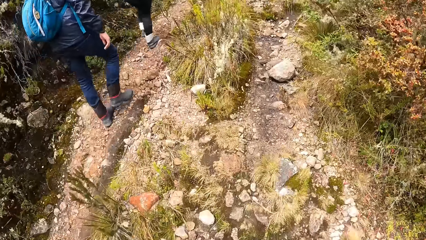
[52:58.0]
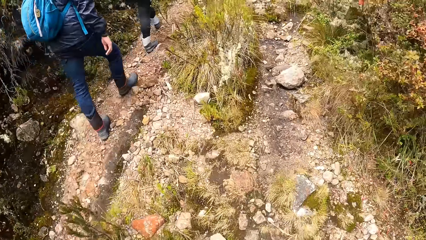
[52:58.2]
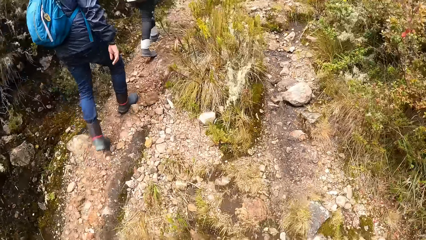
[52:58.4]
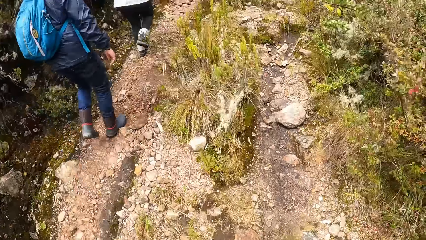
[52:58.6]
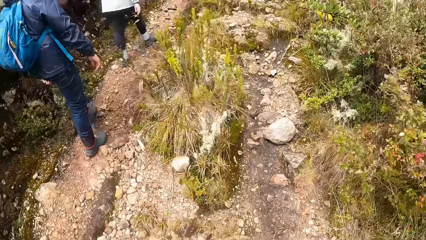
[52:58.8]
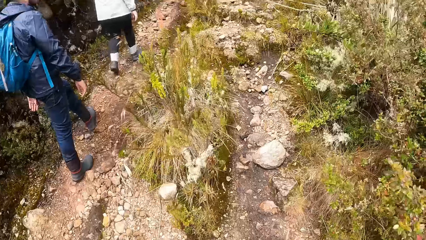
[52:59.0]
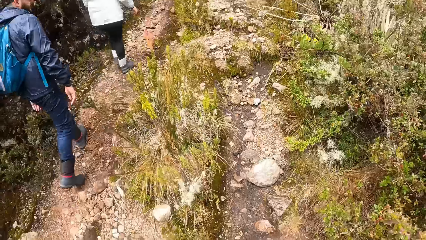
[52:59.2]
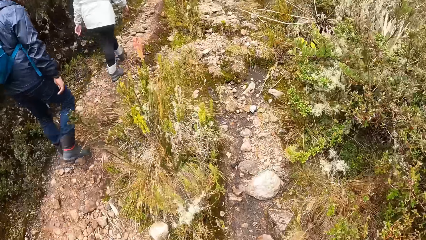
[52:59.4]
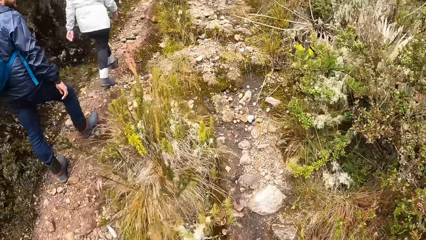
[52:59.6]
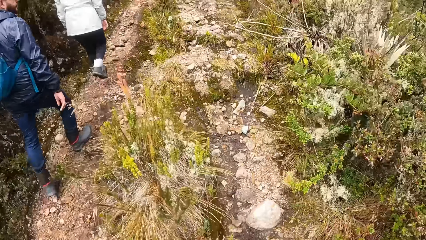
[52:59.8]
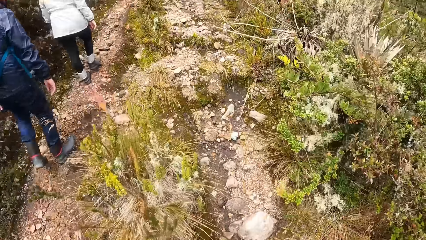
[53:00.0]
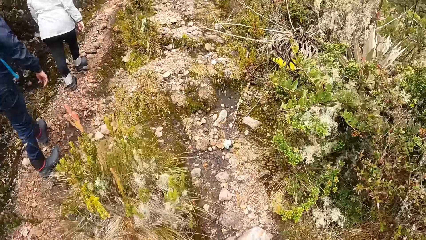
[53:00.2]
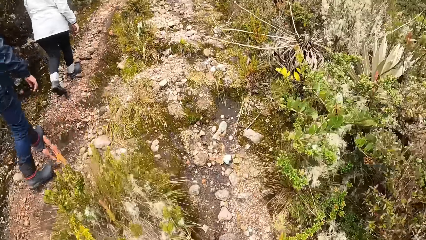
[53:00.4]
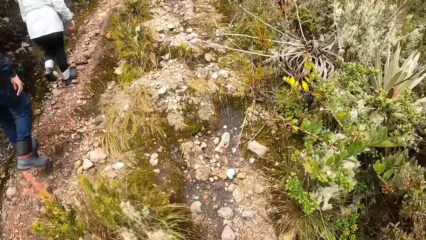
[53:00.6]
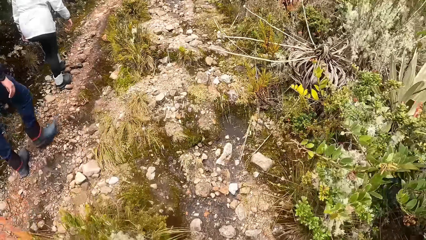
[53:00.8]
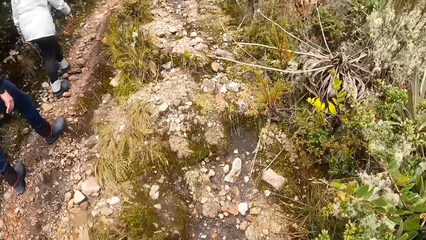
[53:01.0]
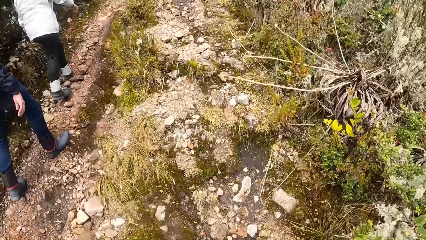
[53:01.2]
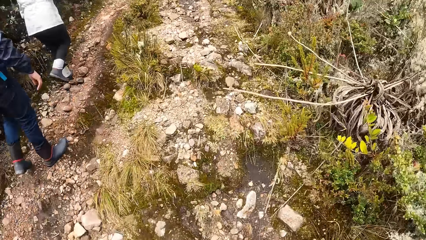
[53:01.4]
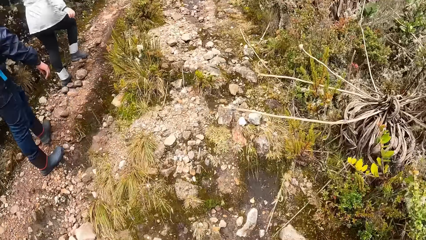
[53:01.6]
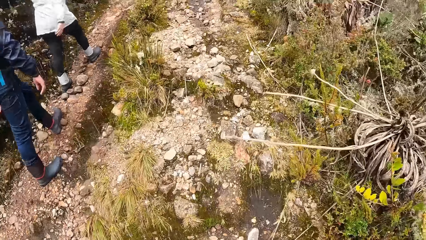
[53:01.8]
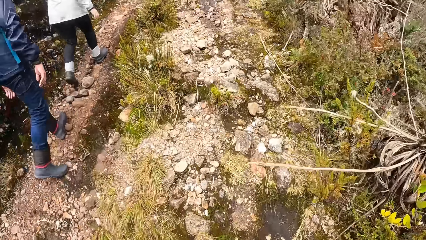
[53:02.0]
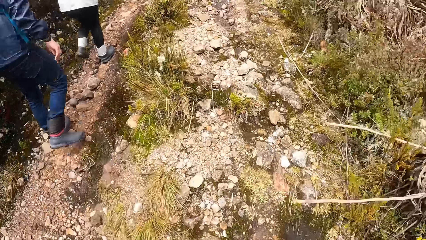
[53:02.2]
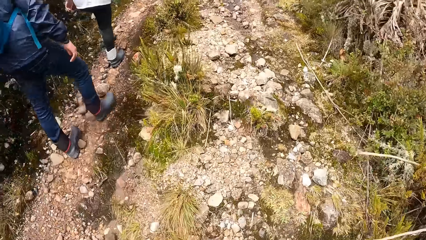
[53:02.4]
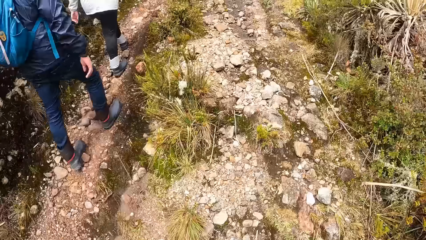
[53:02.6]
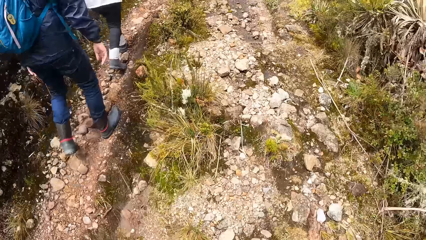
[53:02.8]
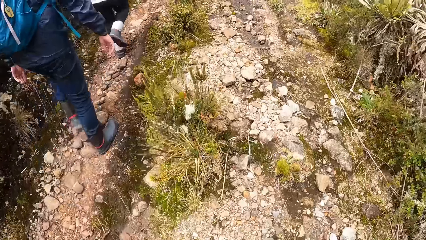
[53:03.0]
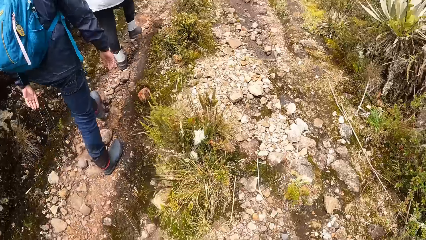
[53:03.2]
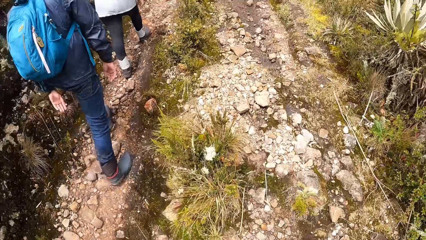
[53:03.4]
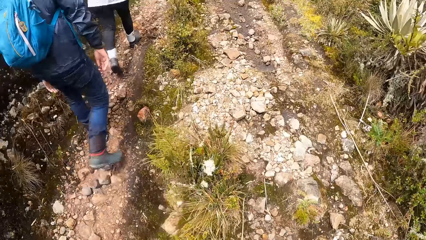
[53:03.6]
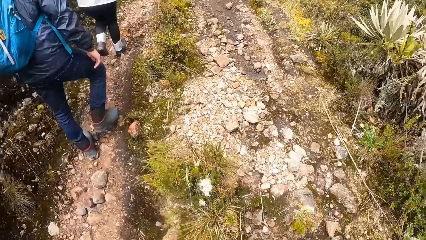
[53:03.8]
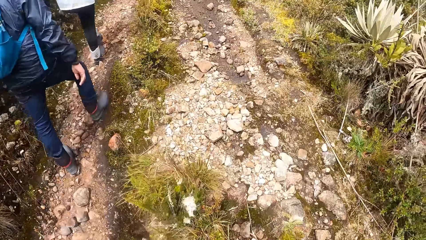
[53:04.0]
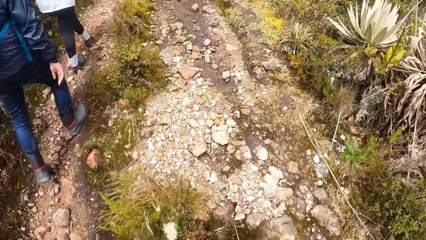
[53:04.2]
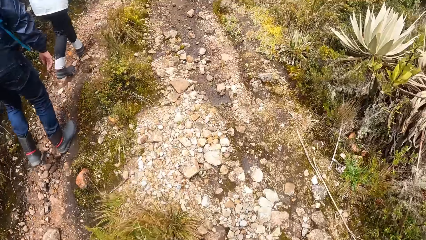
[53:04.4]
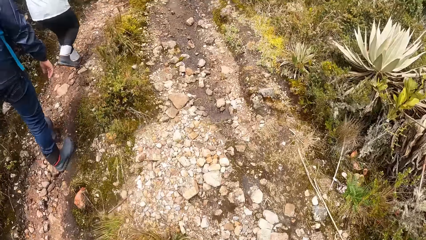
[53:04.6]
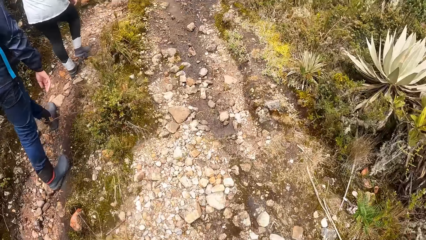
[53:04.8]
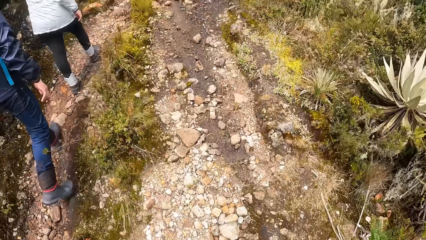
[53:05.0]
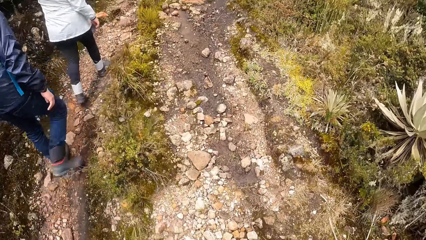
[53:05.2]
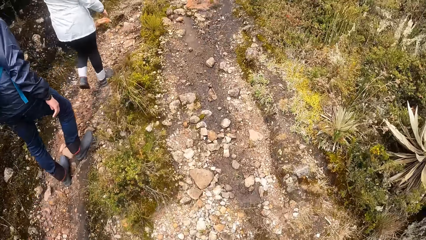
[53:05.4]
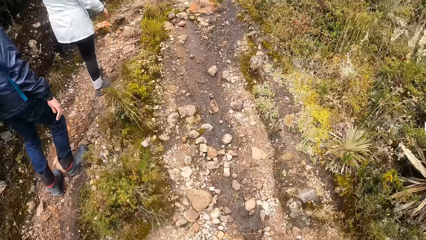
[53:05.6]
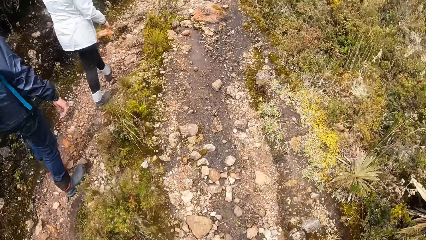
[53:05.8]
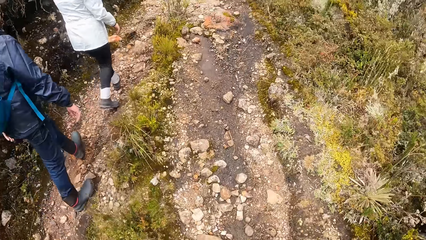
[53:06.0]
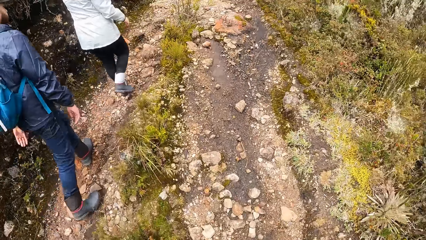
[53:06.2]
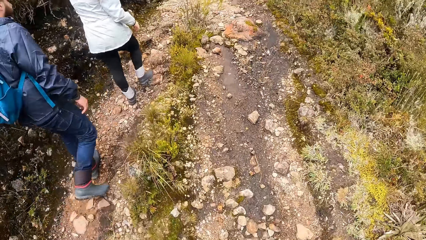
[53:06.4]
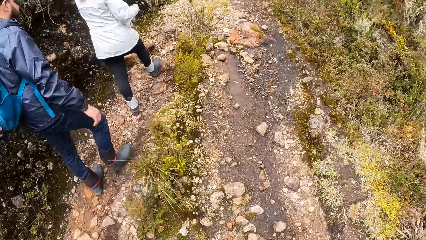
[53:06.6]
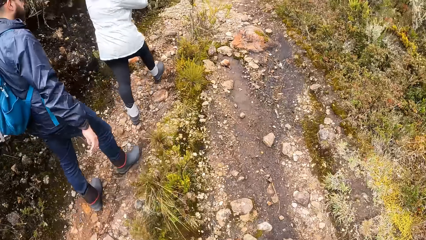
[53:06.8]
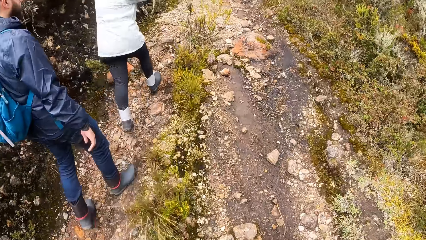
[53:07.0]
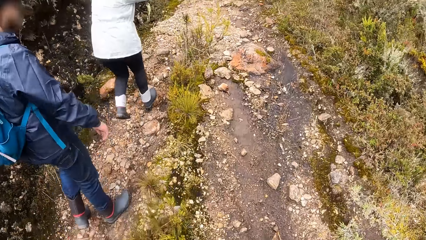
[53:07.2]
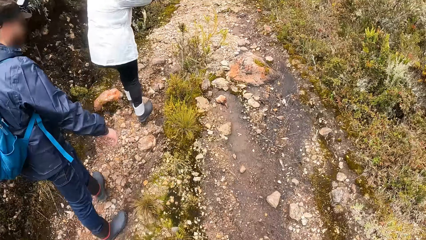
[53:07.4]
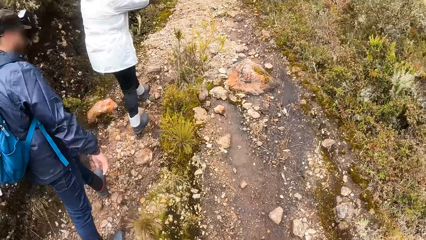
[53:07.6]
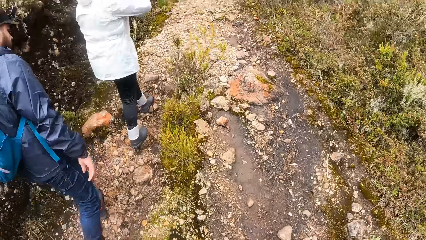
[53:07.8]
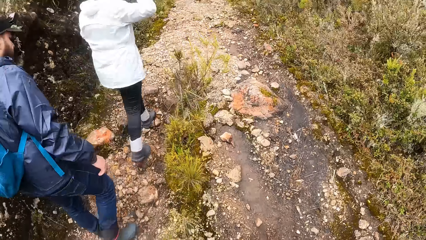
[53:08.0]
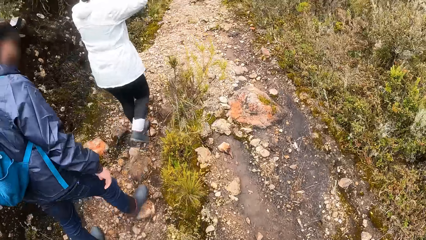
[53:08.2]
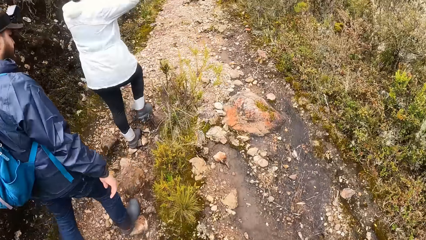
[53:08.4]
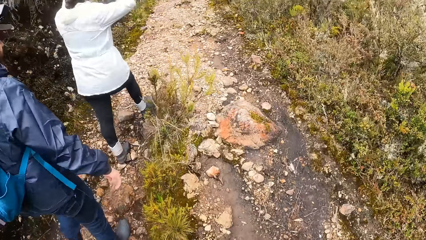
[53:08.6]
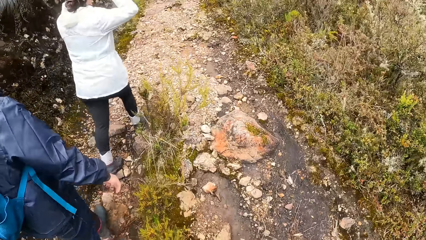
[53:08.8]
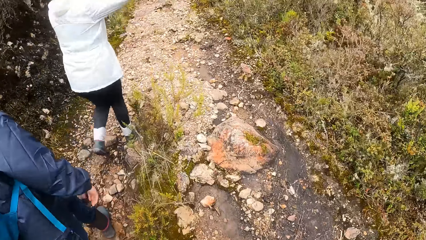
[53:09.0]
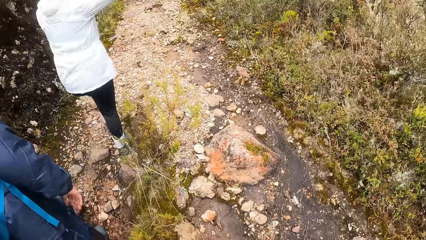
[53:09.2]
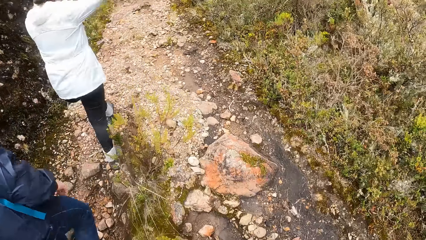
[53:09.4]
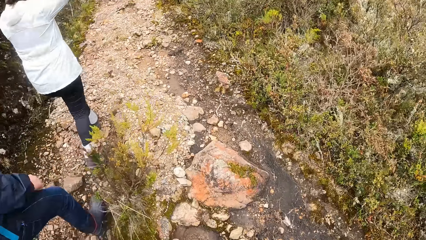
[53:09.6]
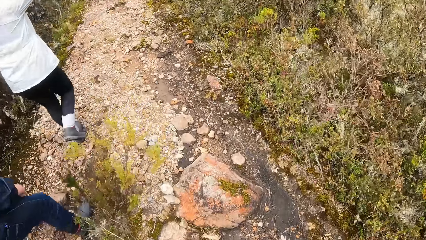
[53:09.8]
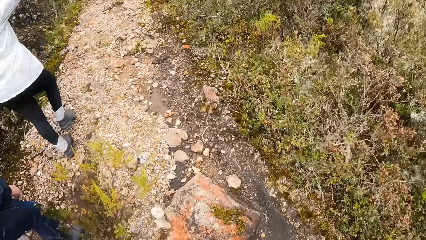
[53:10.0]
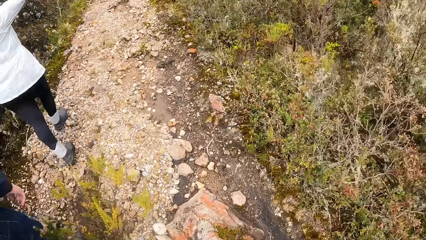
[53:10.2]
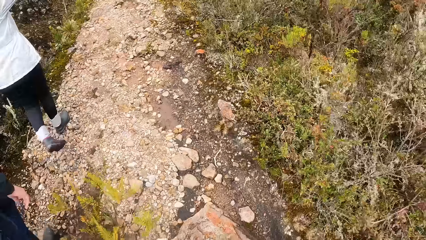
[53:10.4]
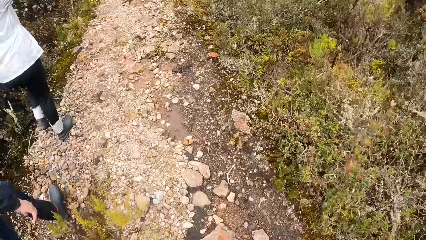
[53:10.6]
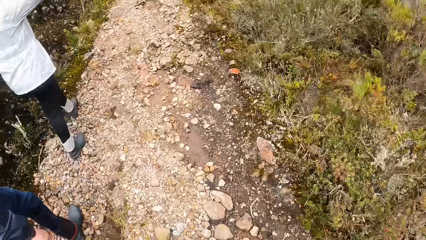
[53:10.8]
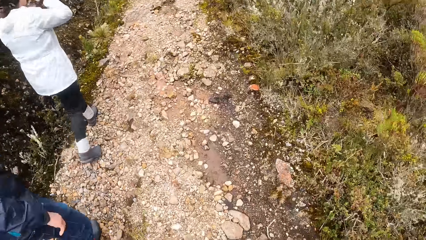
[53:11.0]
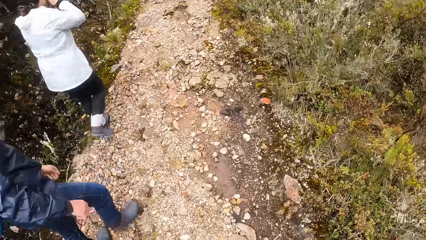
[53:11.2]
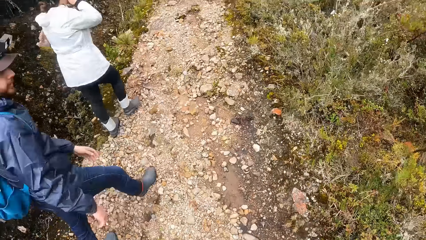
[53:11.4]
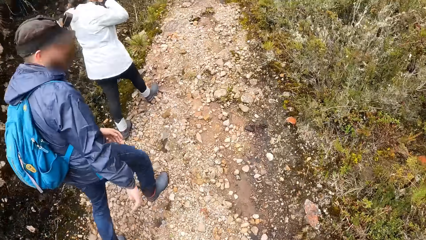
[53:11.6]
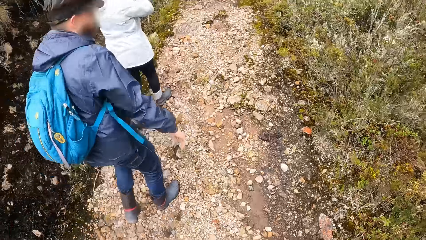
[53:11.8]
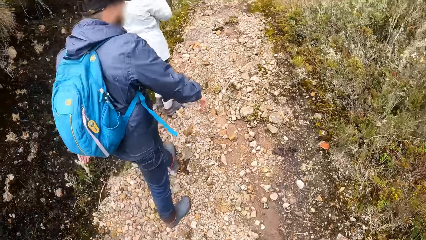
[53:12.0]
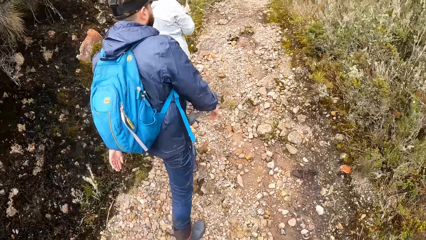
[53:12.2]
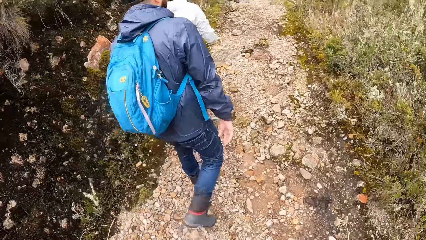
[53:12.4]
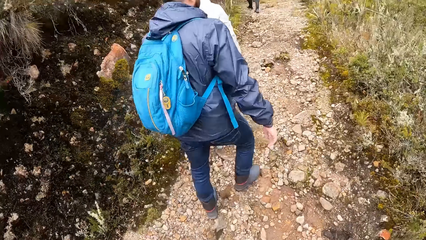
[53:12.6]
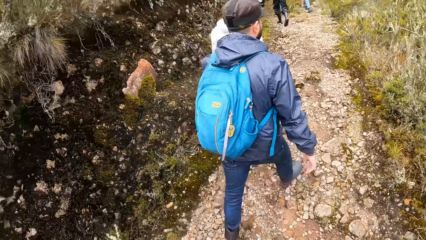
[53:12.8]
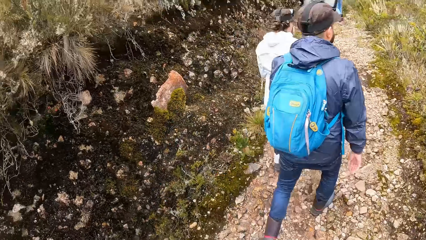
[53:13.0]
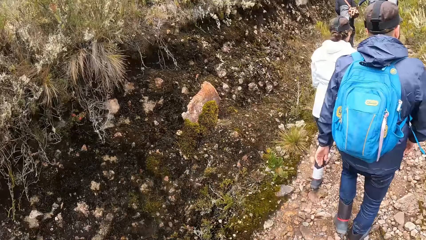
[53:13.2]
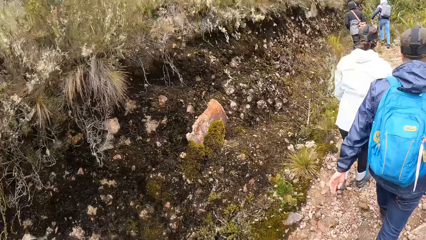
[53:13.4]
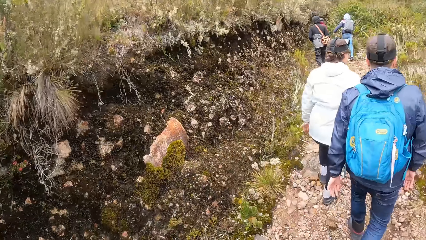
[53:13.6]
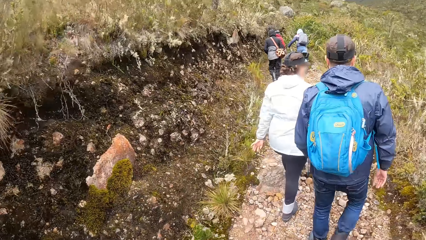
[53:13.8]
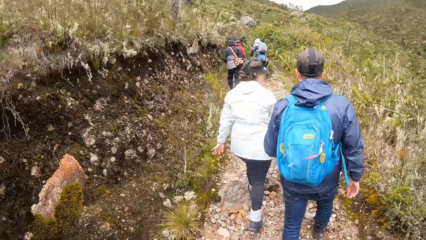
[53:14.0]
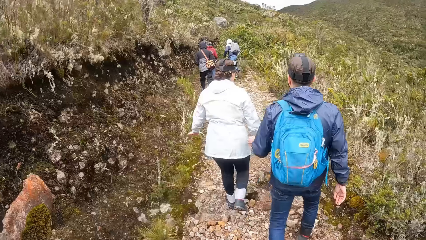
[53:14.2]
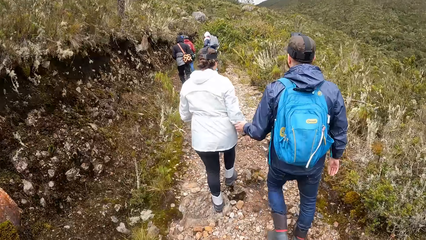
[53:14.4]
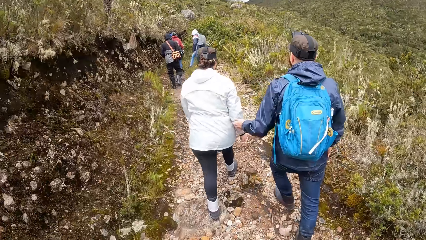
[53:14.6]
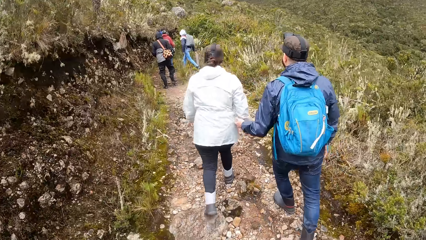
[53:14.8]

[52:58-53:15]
A lady aligns her hair on the way. She drops her hands from her hair. A man walks faster towards the lady.
